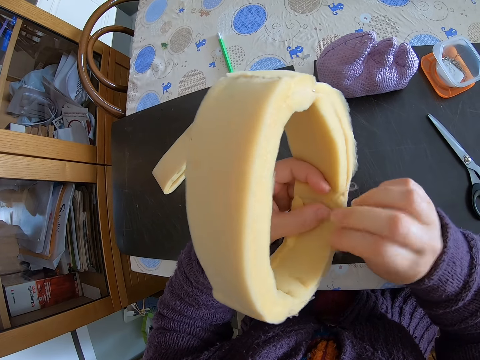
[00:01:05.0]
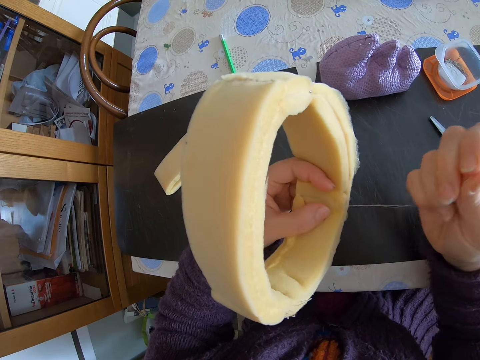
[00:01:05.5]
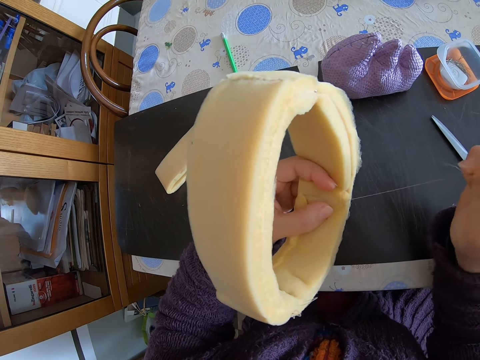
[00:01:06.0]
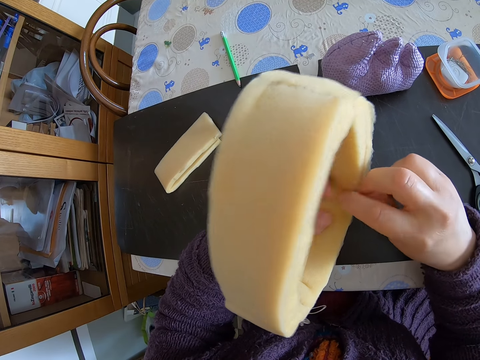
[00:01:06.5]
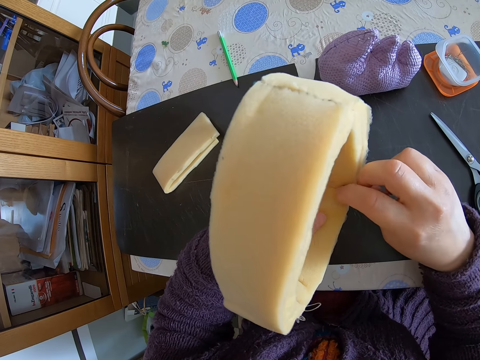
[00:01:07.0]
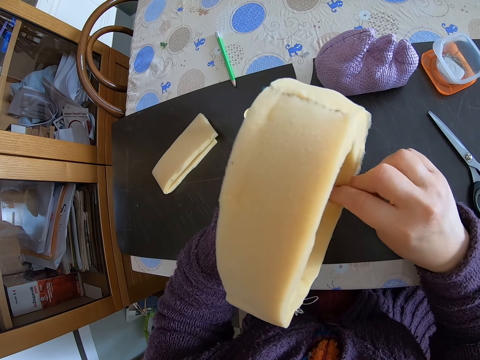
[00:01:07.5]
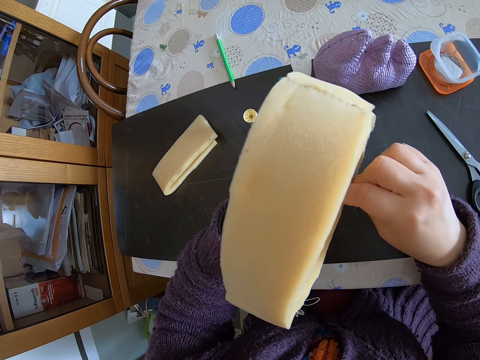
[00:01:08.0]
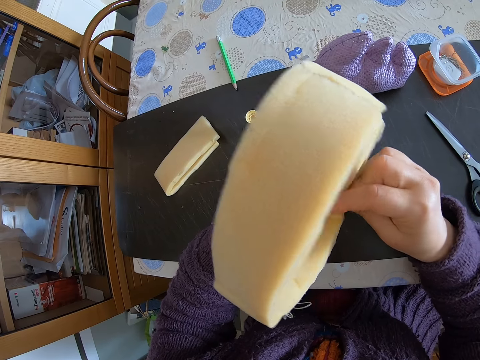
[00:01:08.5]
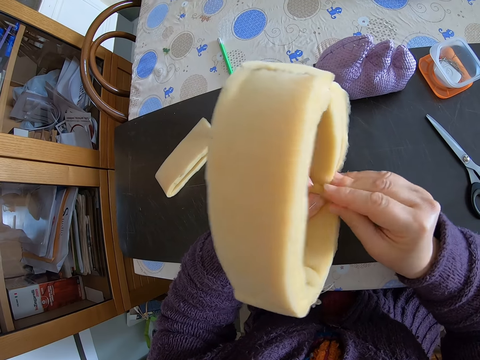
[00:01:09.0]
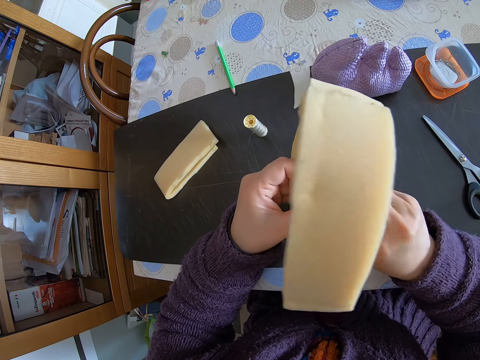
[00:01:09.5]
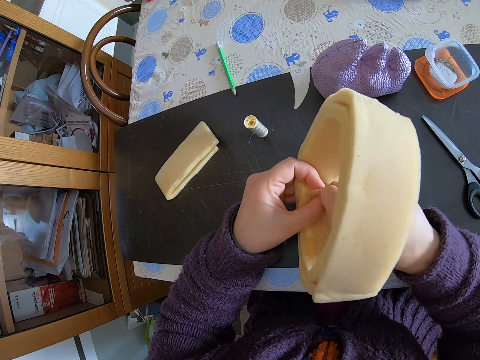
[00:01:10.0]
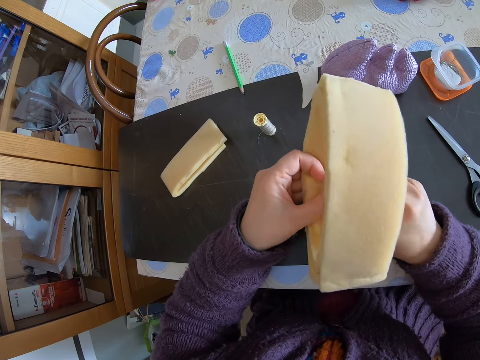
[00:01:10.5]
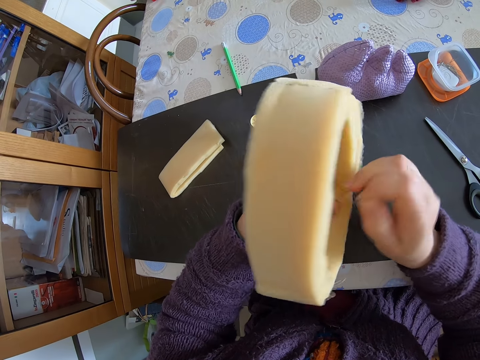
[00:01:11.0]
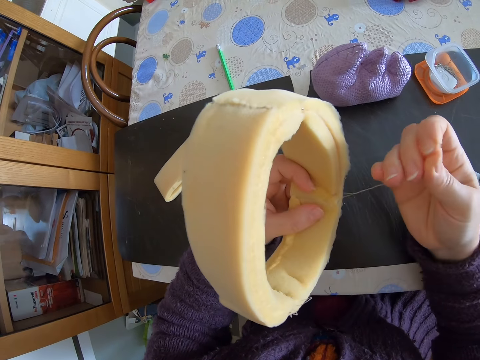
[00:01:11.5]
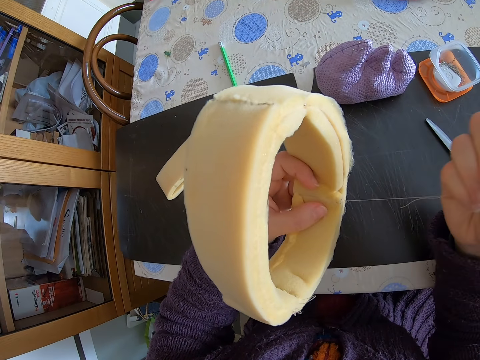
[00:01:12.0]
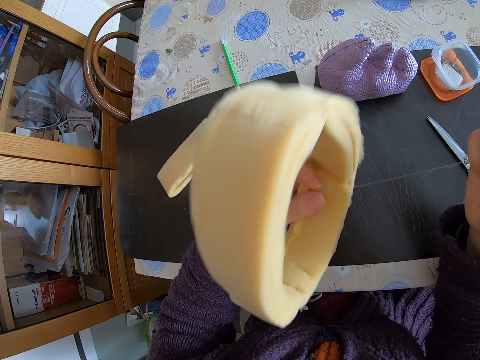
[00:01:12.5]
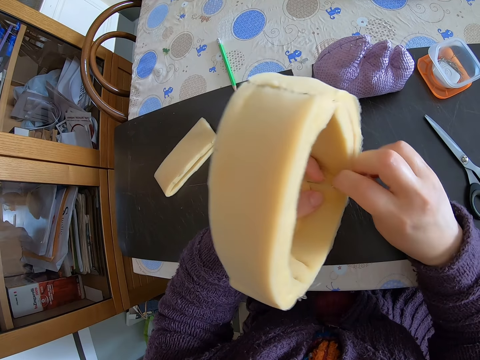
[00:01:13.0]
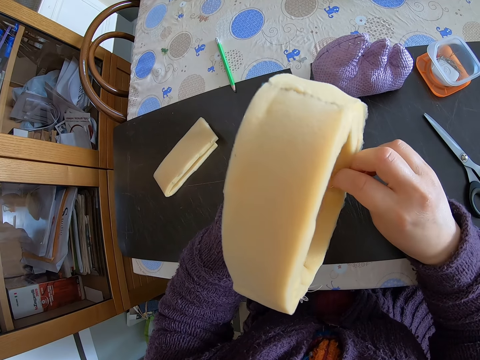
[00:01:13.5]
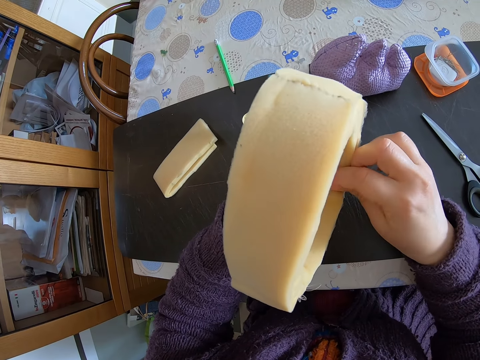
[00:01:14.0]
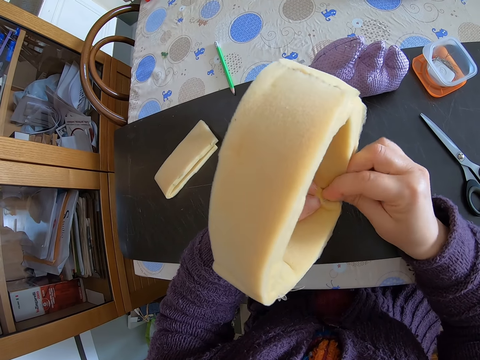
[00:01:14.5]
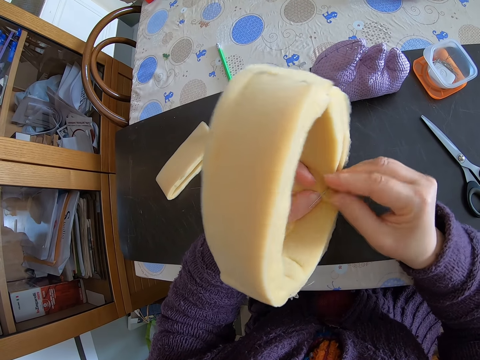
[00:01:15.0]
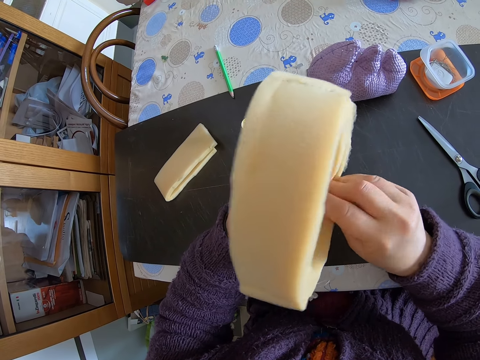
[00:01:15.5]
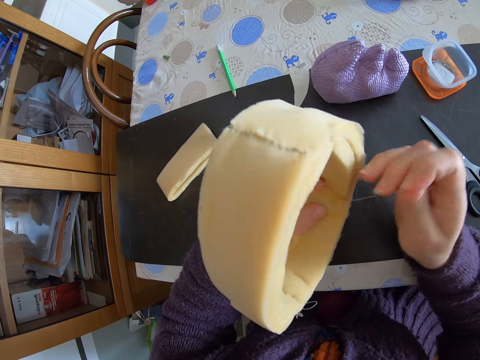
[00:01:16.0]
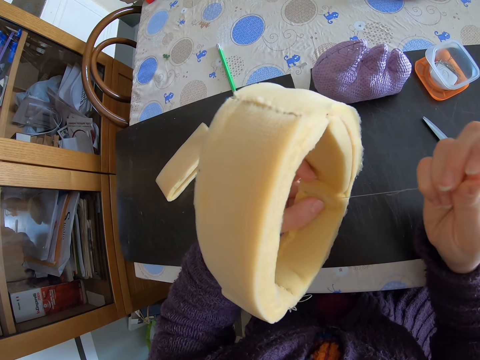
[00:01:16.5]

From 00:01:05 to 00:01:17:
The camera wearer pulls the sewing string. They stitch the flexible foam. They pull the sewing string. They stitch the flexible foam. They pull the sewing string.

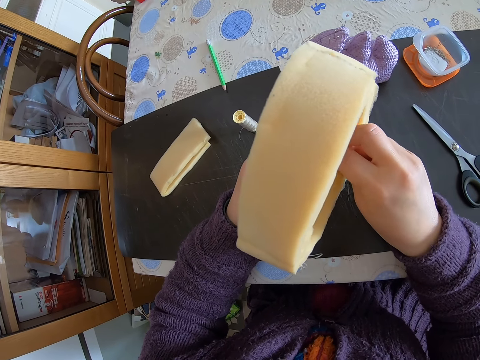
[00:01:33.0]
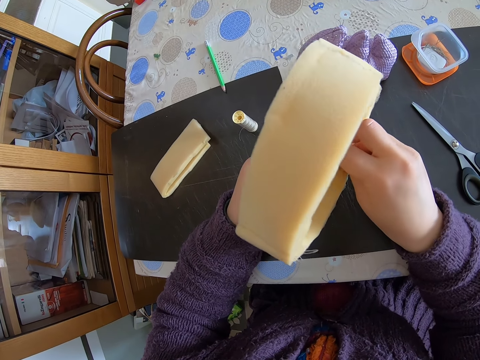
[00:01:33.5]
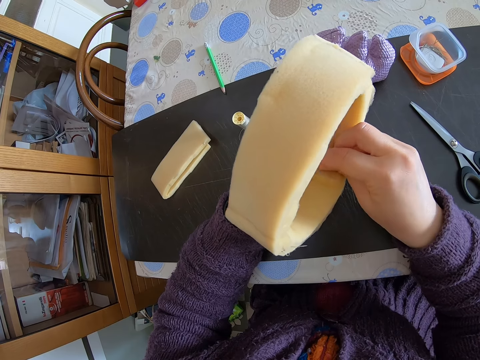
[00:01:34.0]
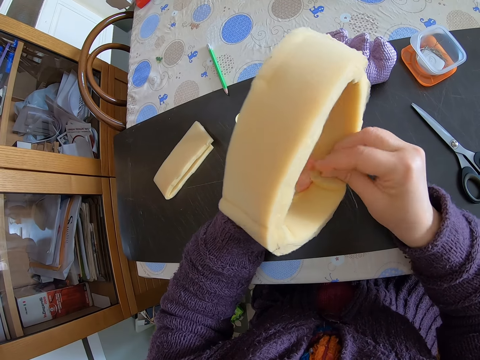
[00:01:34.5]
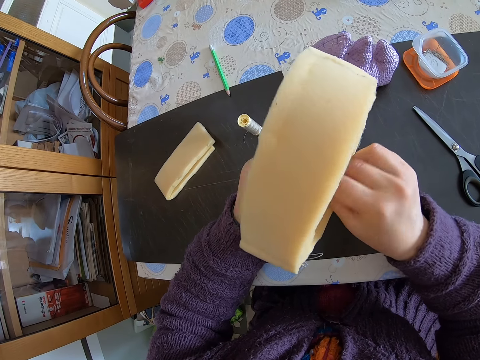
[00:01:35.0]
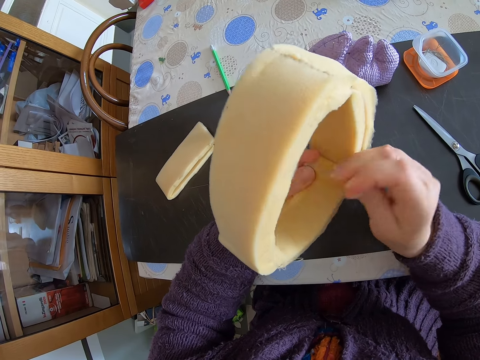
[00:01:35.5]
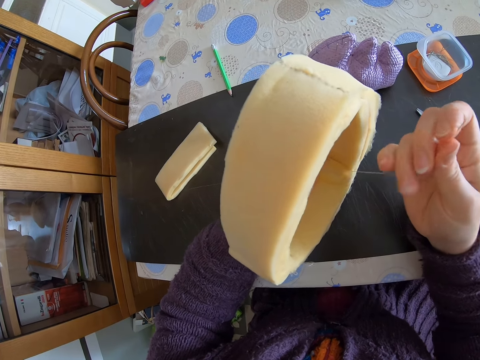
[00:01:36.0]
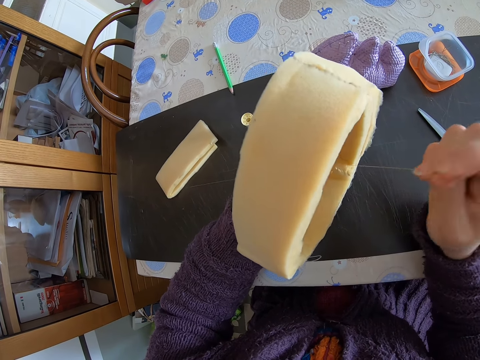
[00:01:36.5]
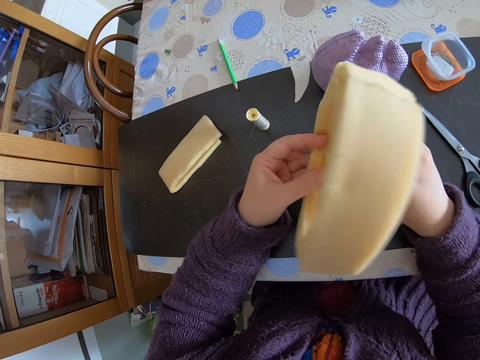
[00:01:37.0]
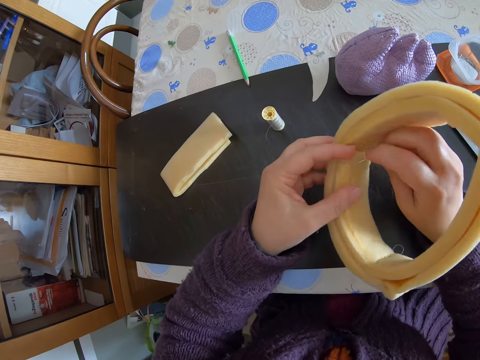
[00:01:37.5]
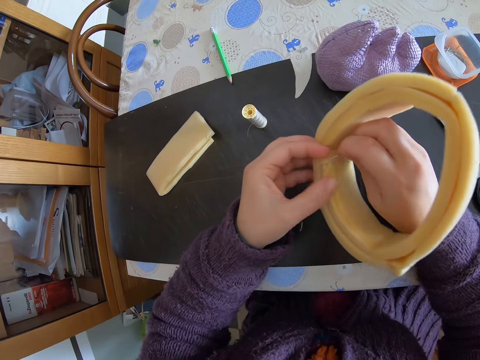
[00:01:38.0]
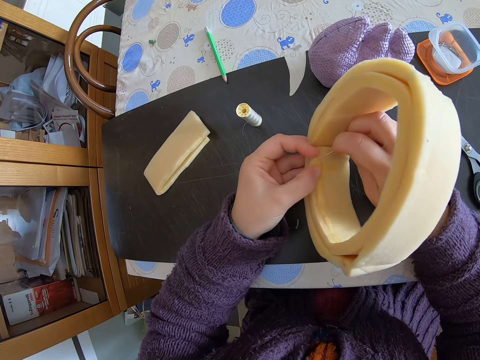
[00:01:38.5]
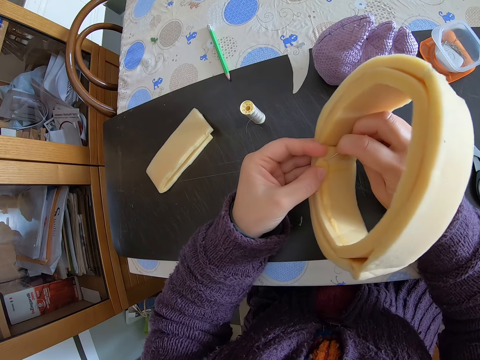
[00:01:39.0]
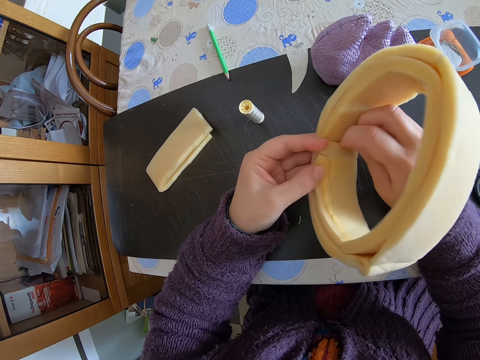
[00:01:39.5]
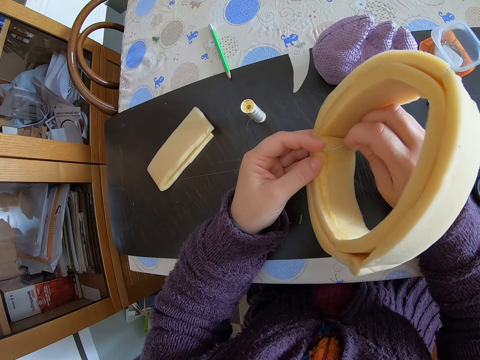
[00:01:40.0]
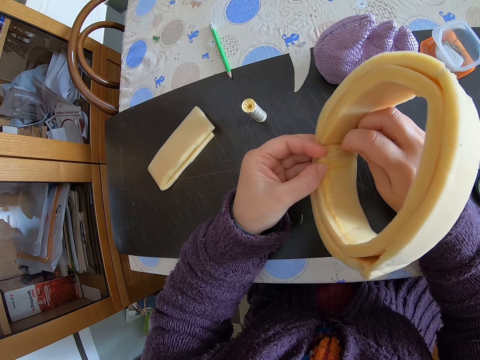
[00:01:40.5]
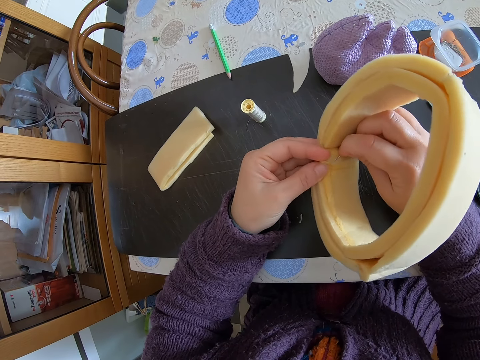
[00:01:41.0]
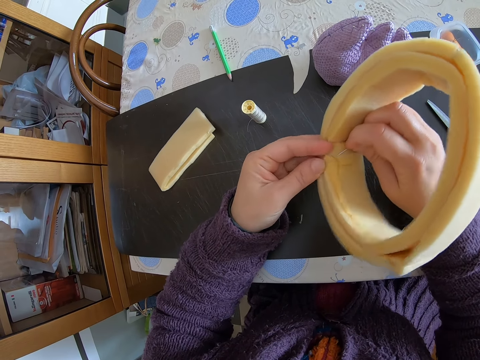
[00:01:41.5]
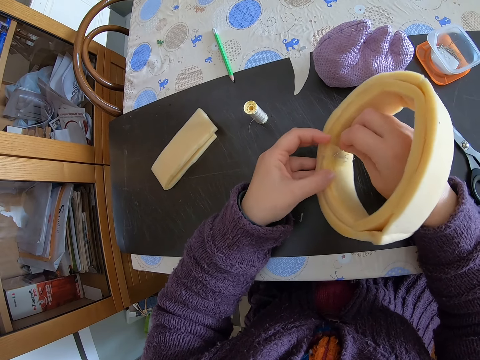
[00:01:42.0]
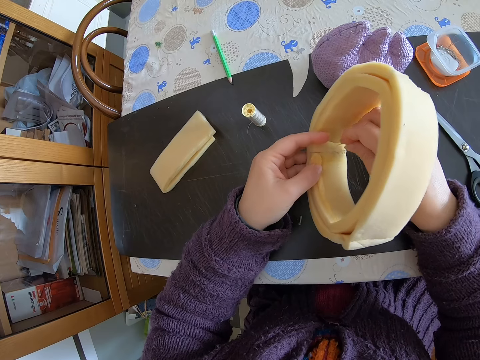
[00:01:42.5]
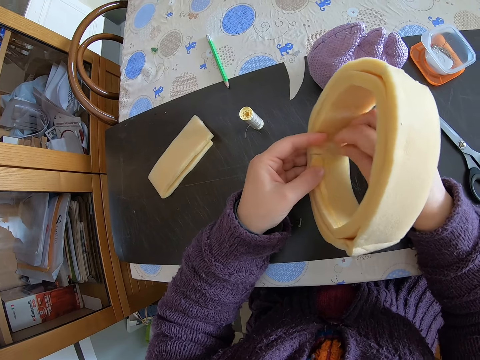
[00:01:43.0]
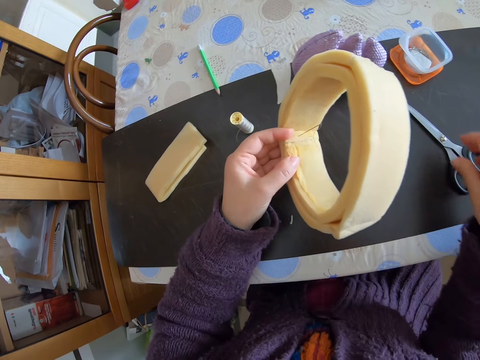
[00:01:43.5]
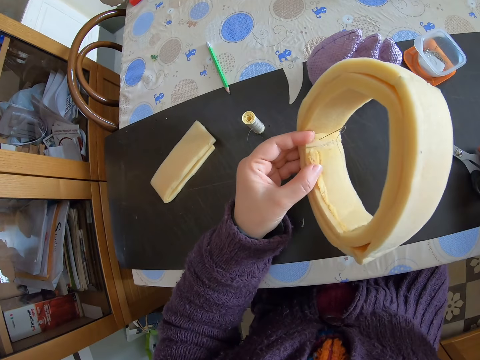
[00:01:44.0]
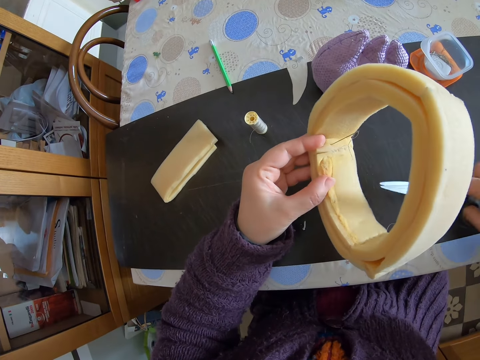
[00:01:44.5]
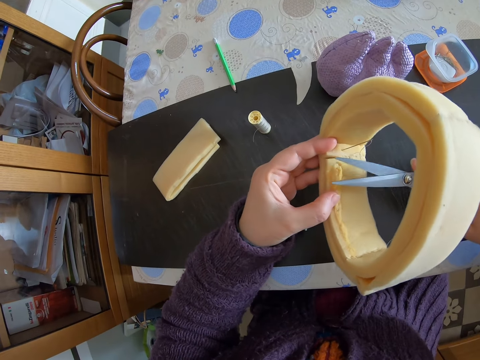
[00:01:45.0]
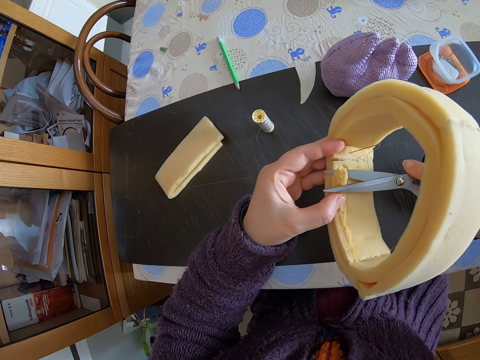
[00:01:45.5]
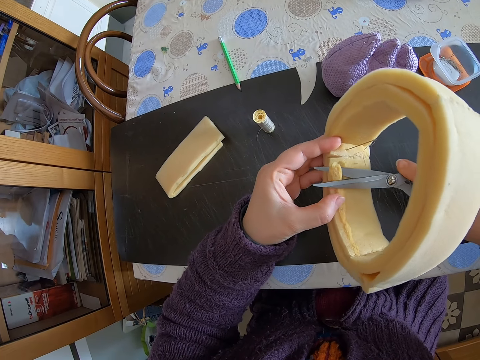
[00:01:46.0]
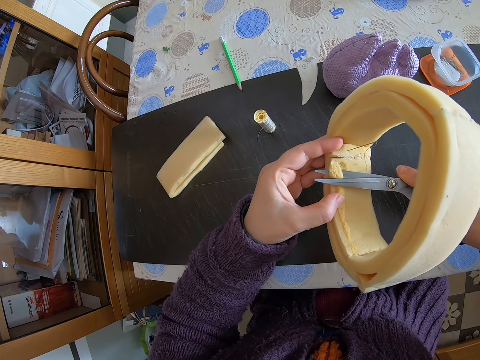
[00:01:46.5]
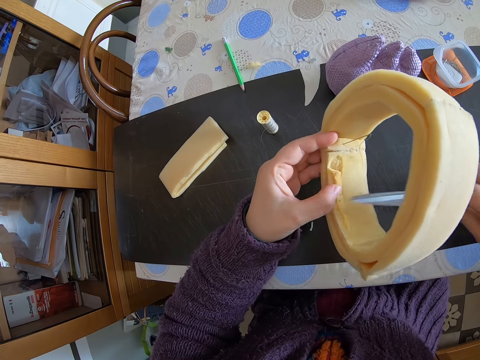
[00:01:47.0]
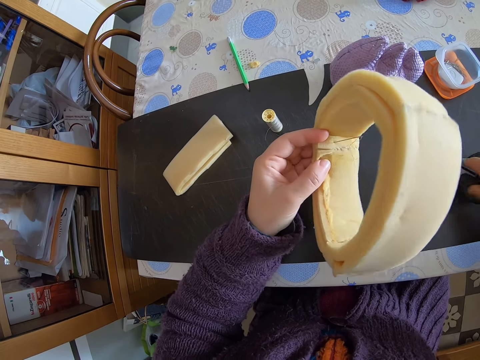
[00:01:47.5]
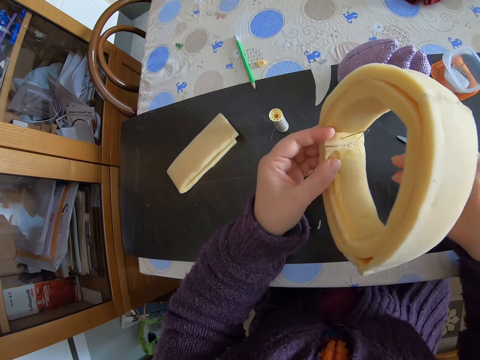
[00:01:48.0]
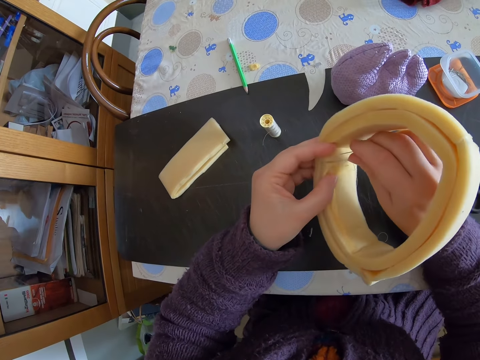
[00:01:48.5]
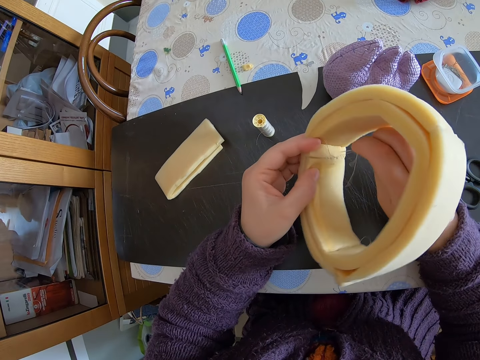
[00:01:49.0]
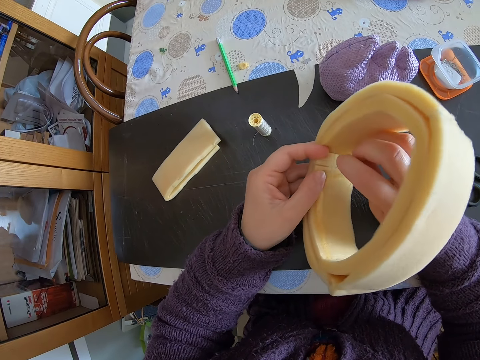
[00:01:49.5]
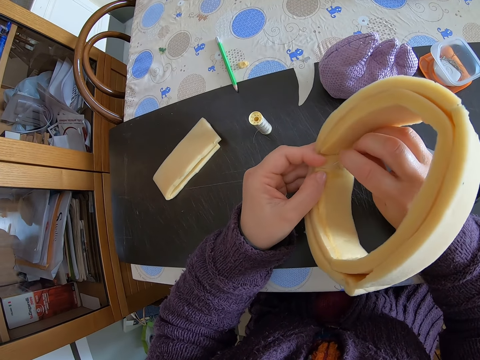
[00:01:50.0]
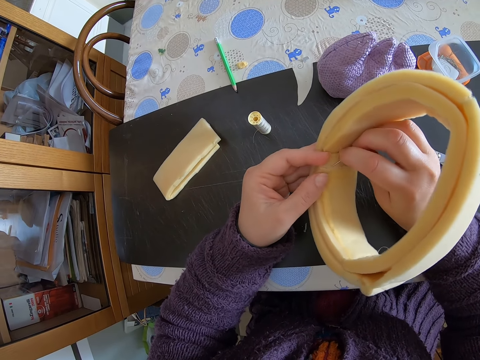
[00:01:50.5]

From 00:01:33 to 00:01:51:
The camera wearer stitches the flexible foam or round shaped foam. She pulls the sewing string. She tilts the flexible foam. She stitches the flexible foam. She holds the flexible foam. She inserts the needle into the round shaped foam. She stitches the flexible foam. She picks up the pair of scissors from the table with her right hand. She cuts a part from the round shaped foam. She places the pair of scissors on the table. She holds the flexible foam. She removes the needle from the round shaped foam. She pulls the sewing string.
